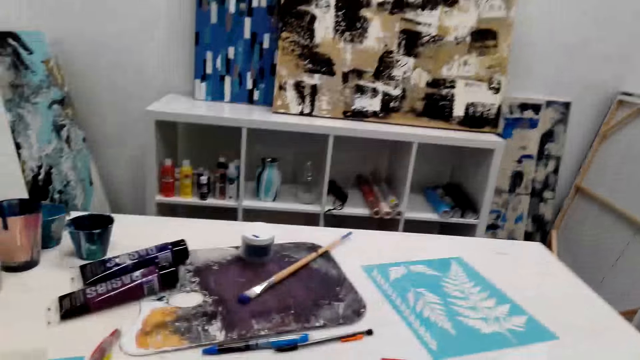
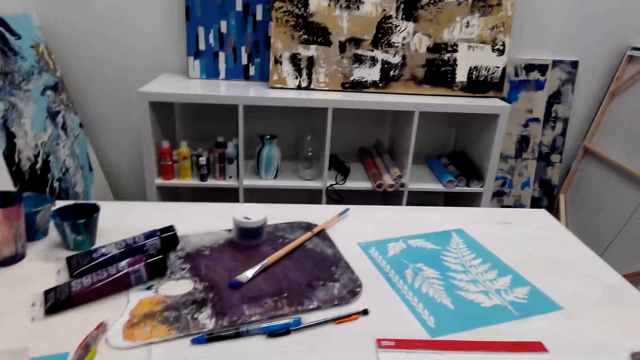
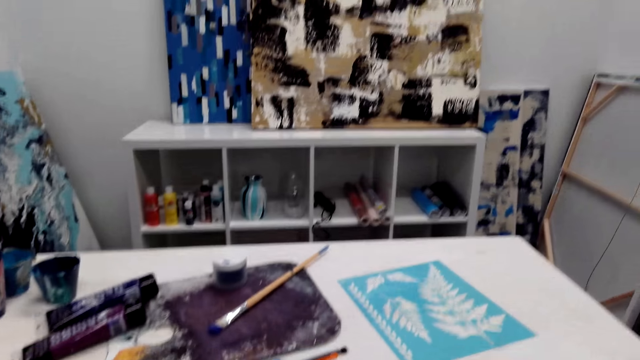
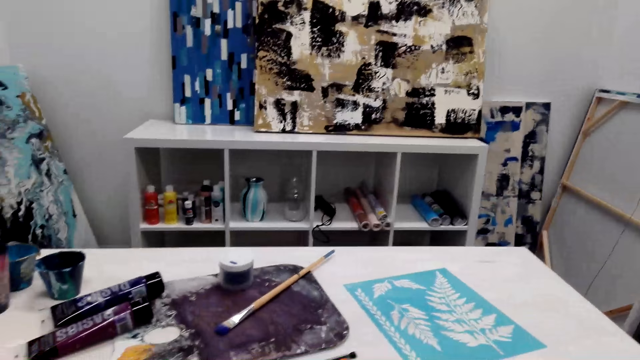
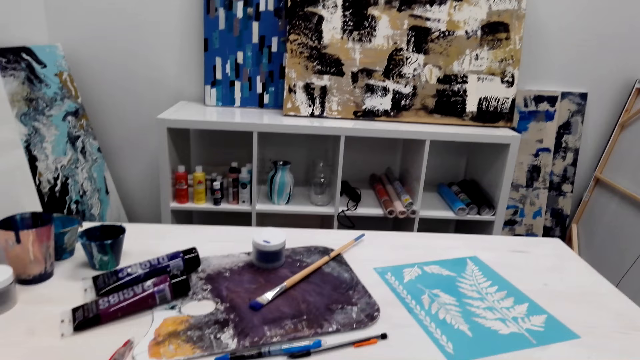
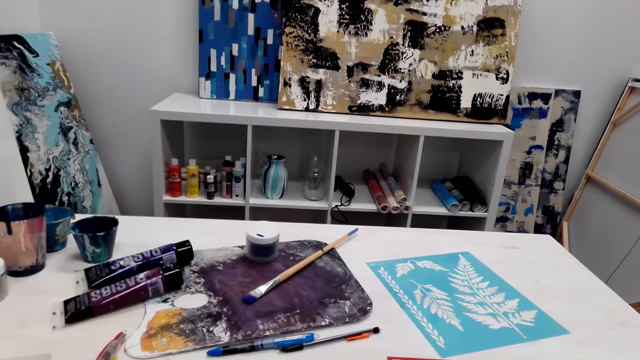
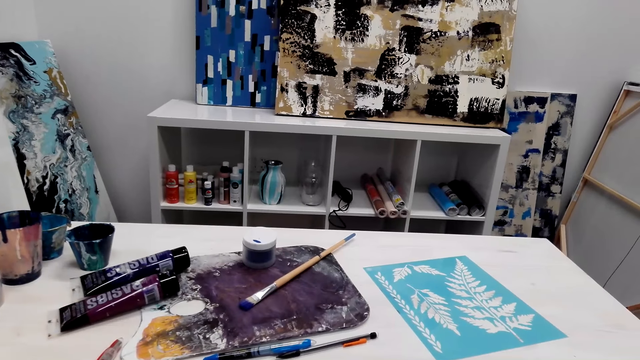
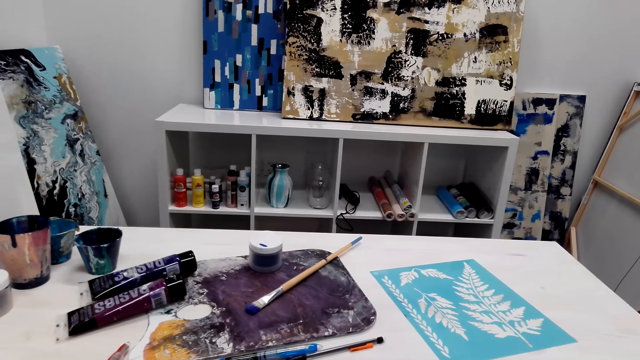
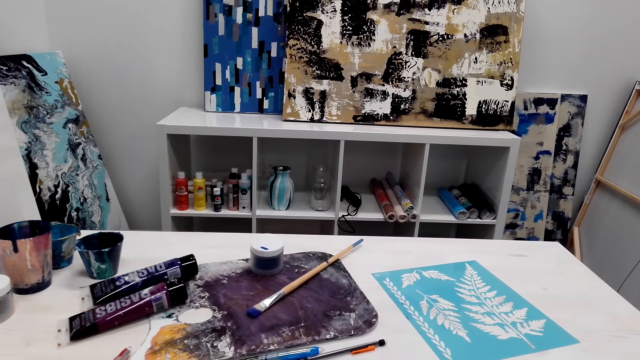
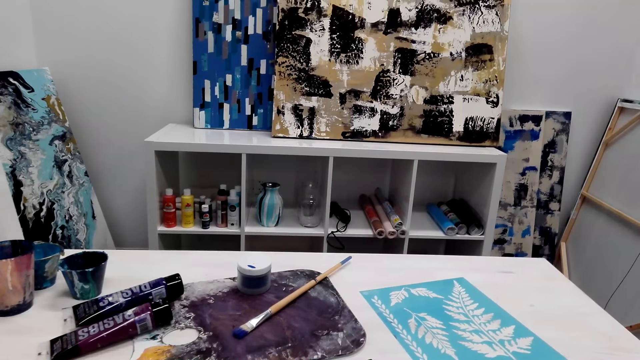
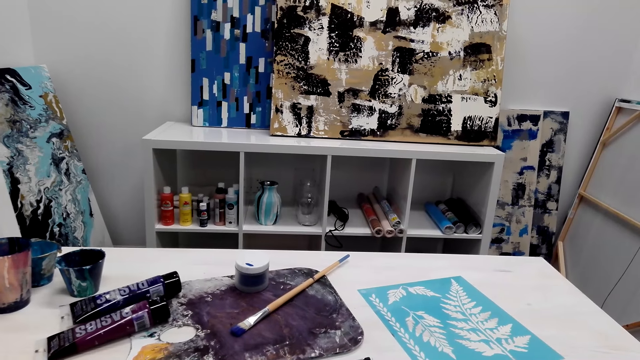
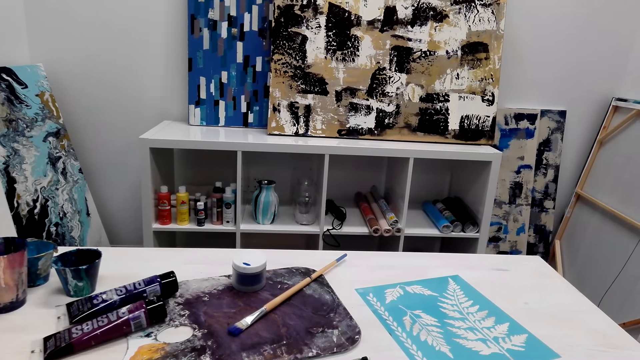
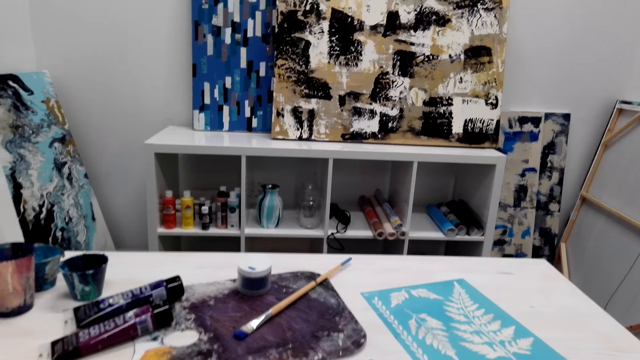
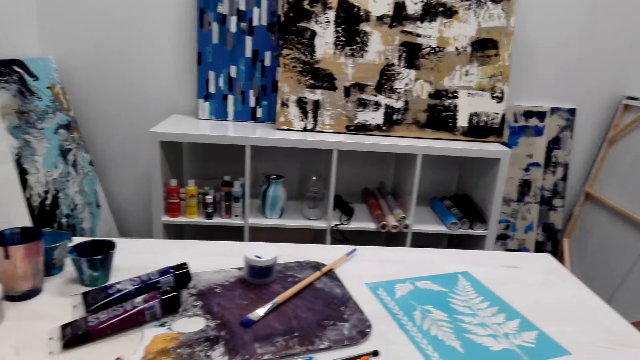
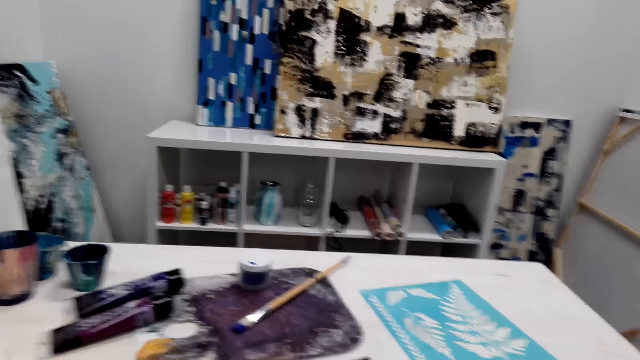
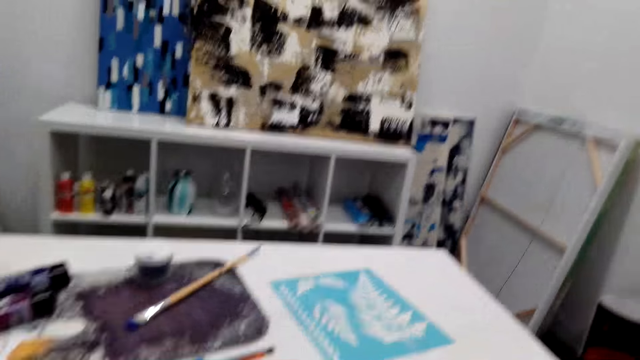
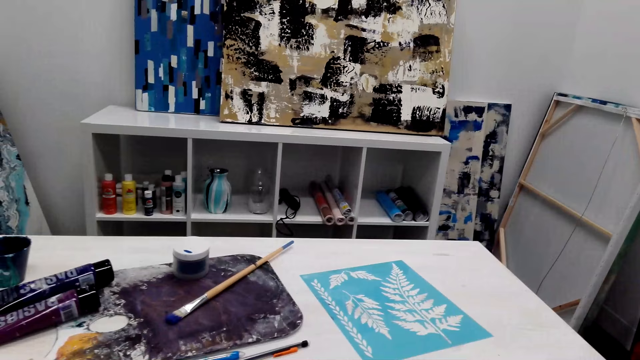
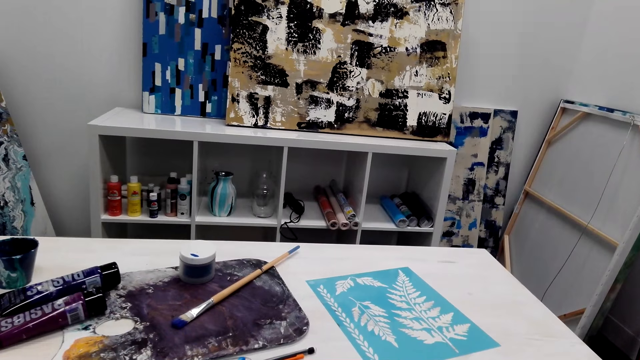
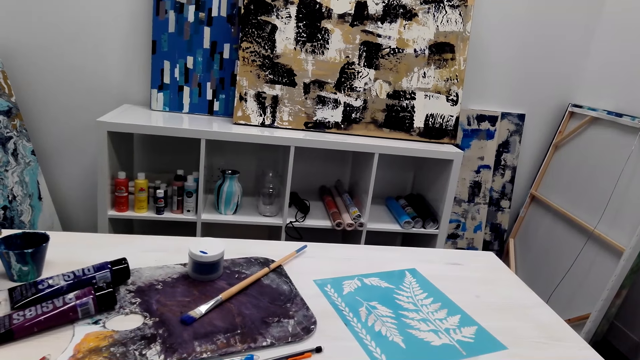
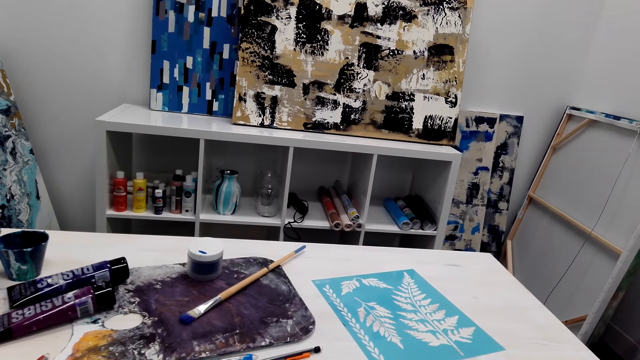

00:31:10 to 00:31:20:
The camera wearer looks at the table. They converse.

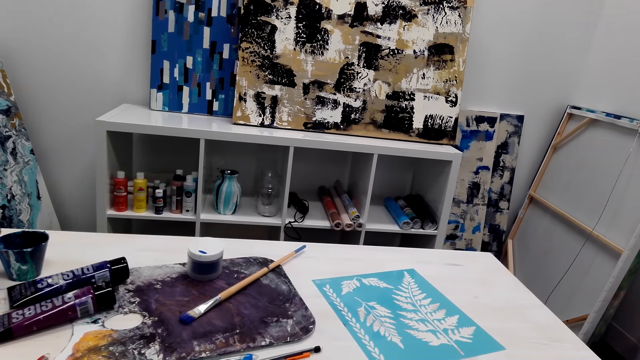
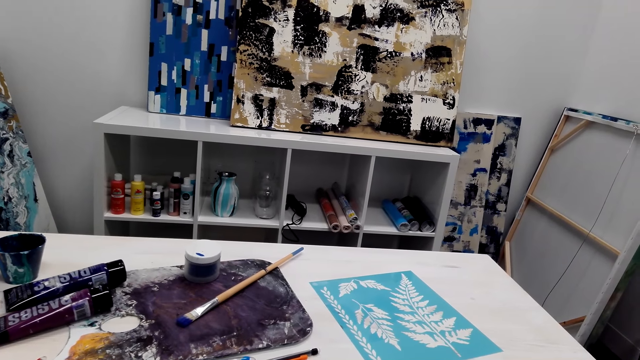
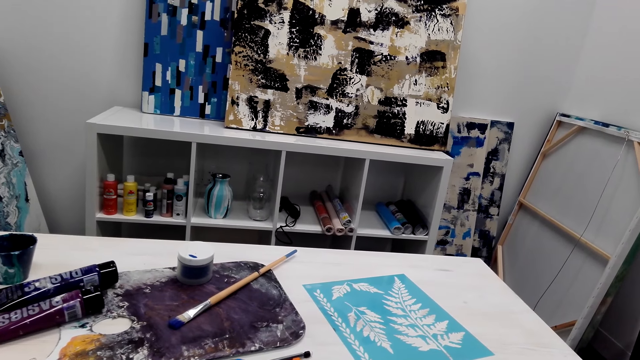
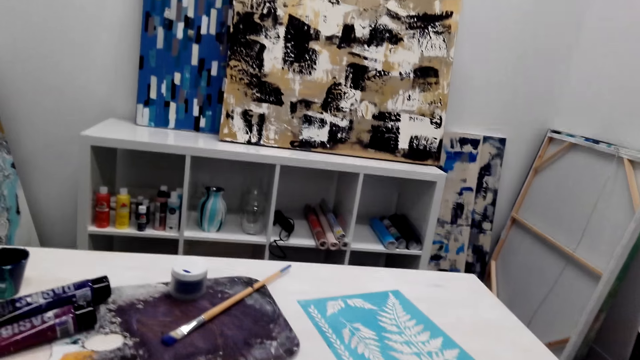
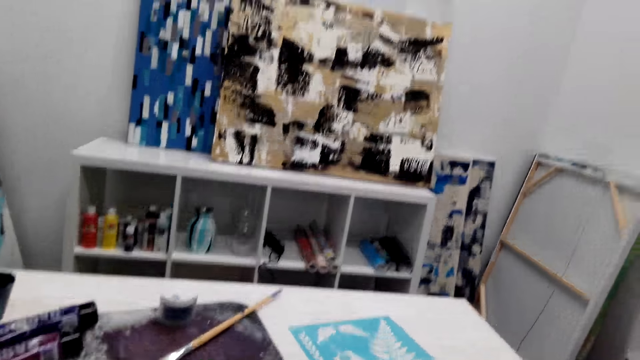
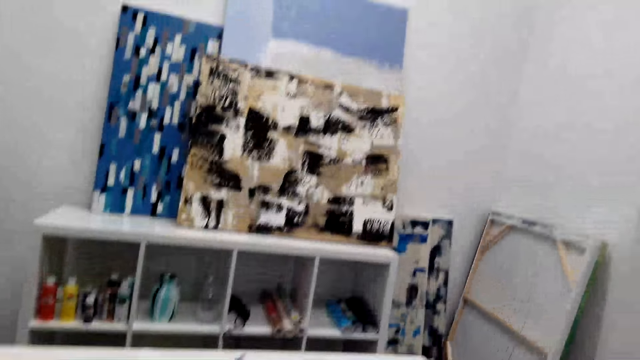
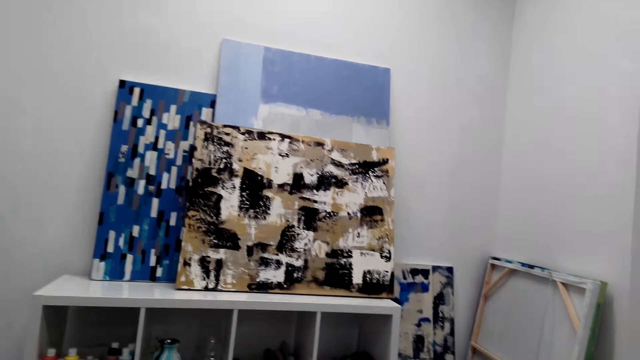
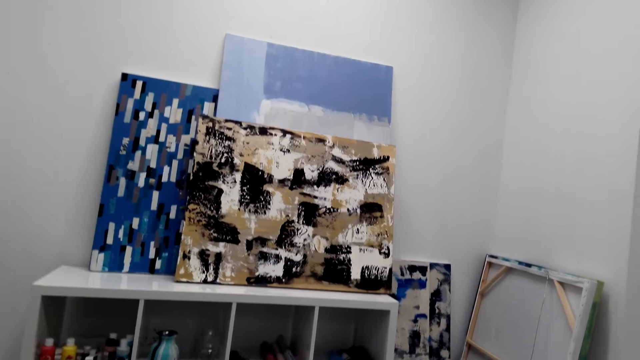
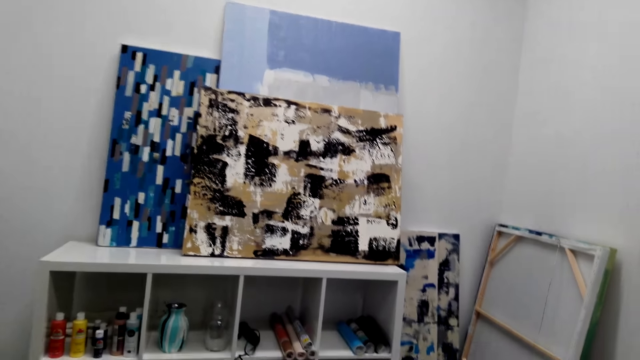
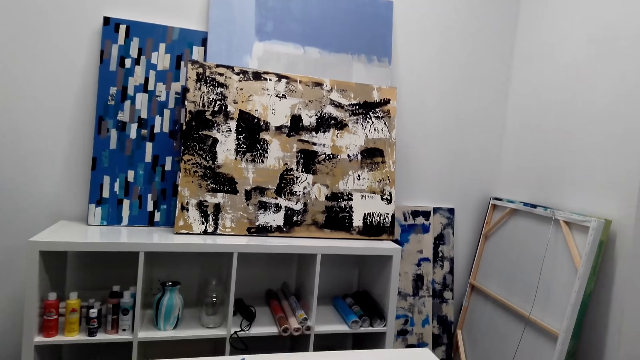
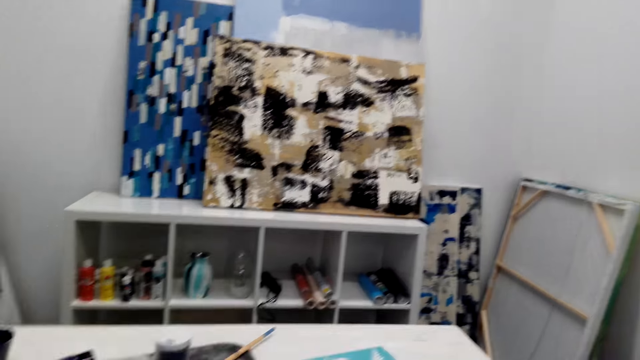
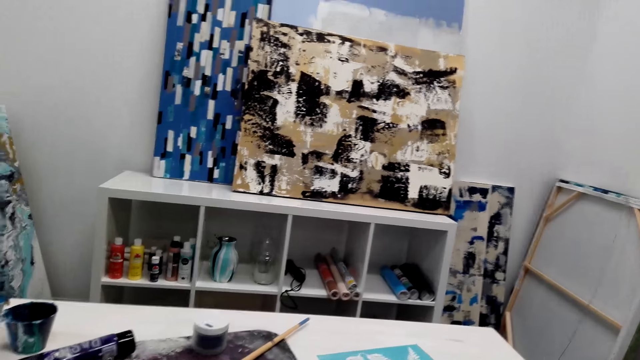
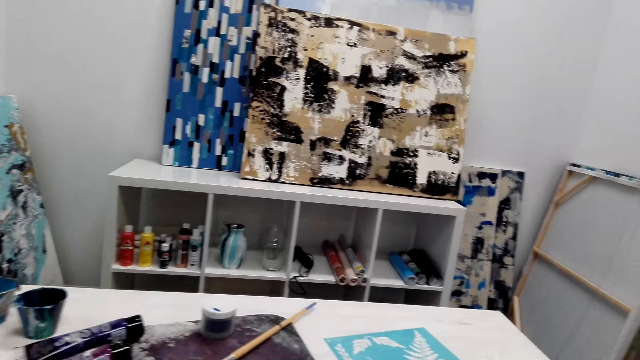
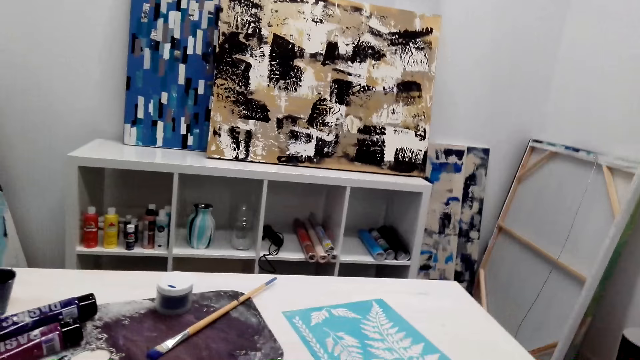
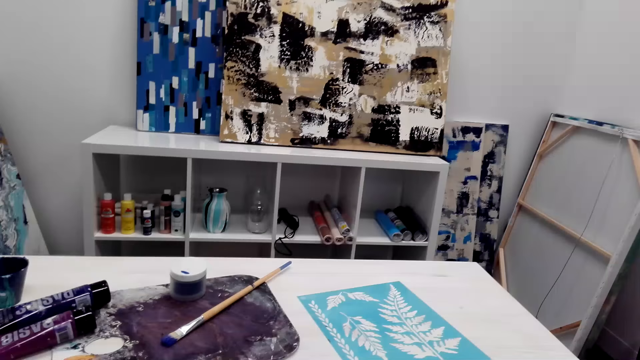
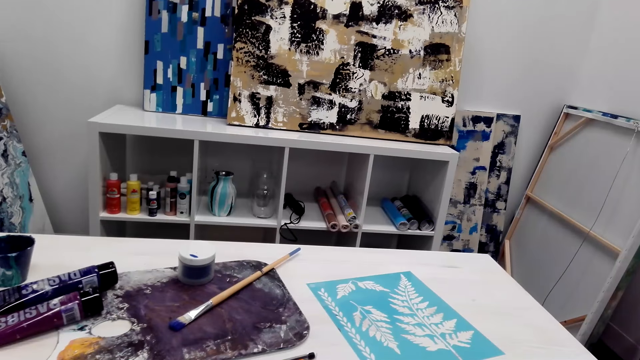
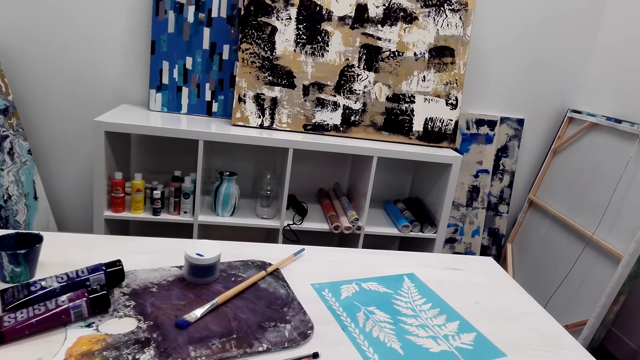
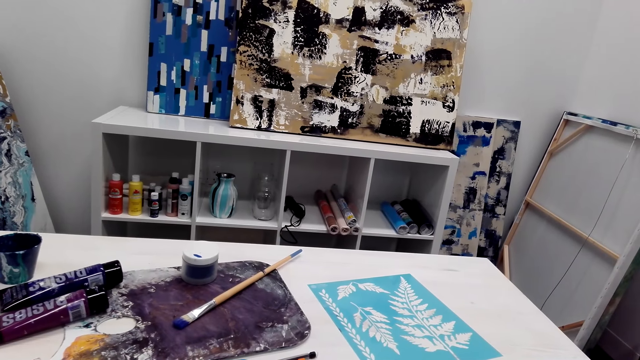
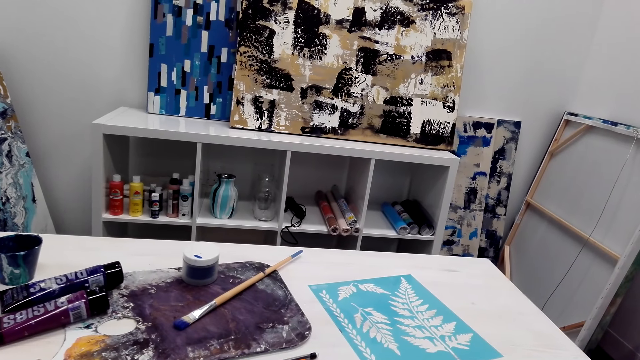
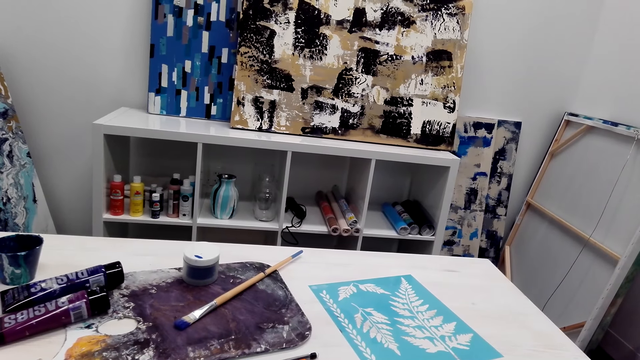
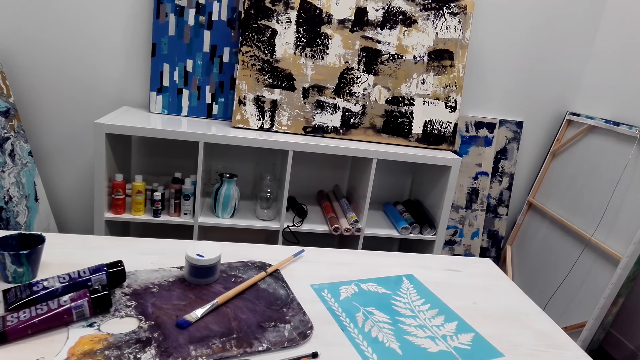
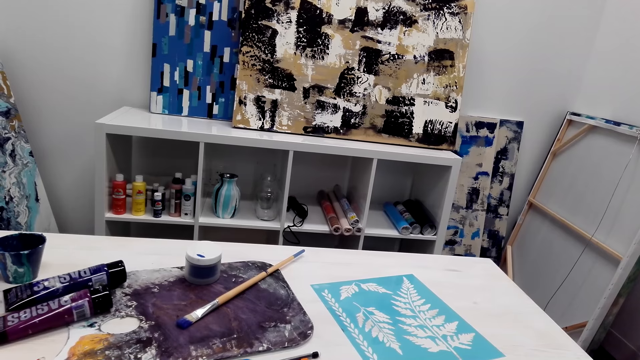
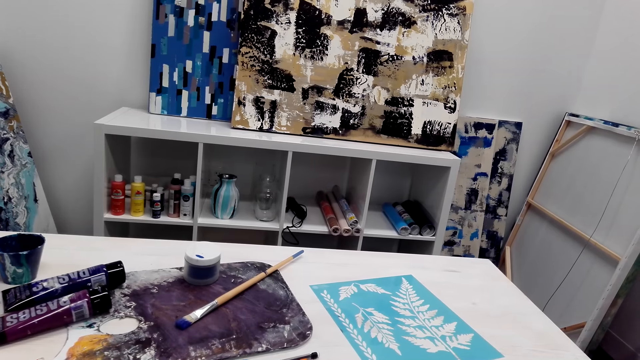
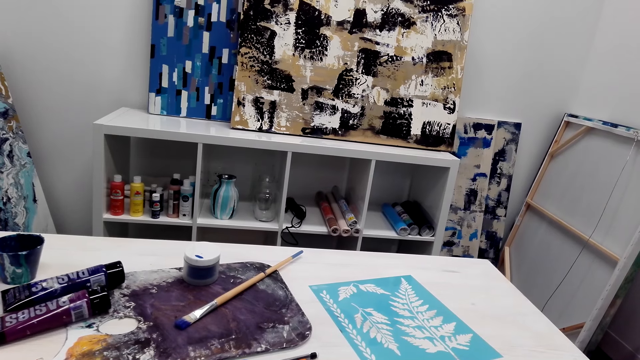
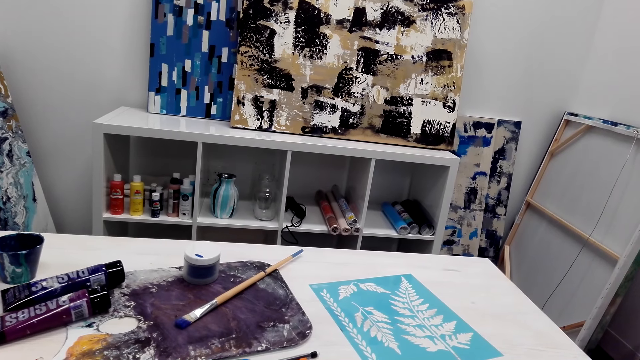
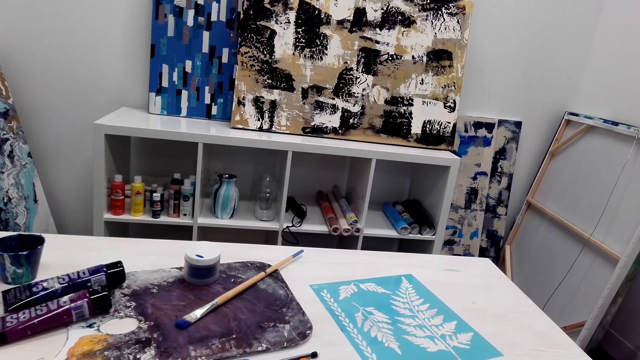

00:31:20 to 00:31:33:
The camera wearer converses. They look forward. They converse. They look at the table.
